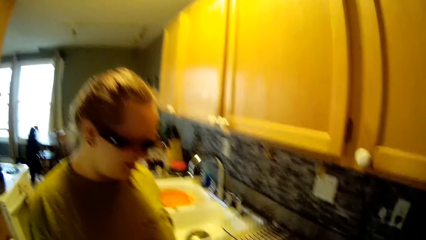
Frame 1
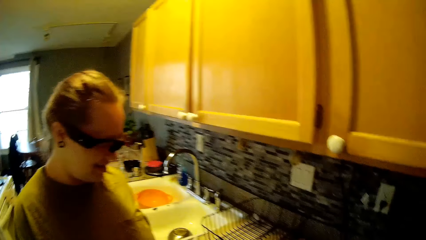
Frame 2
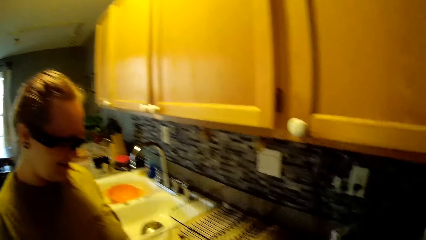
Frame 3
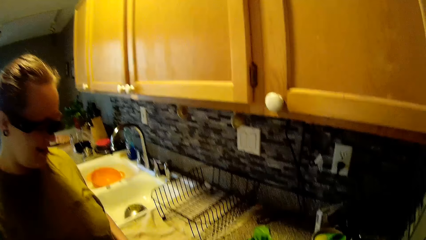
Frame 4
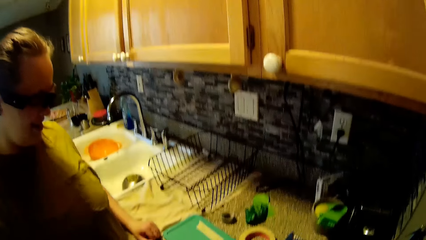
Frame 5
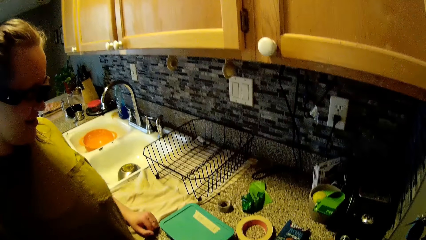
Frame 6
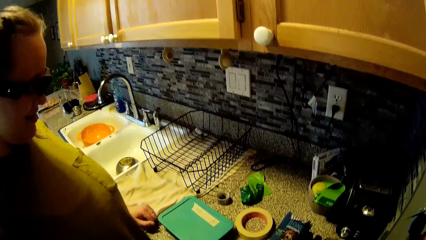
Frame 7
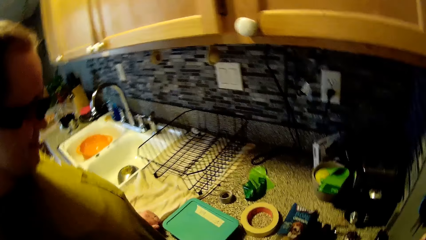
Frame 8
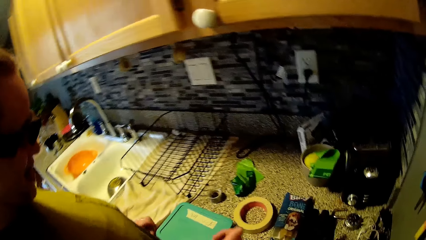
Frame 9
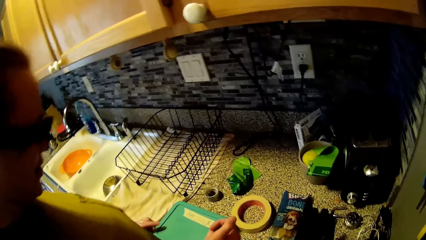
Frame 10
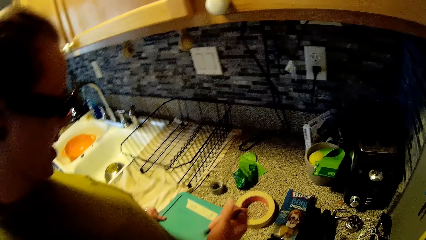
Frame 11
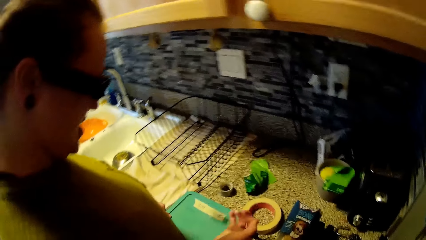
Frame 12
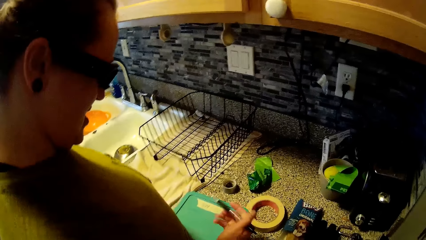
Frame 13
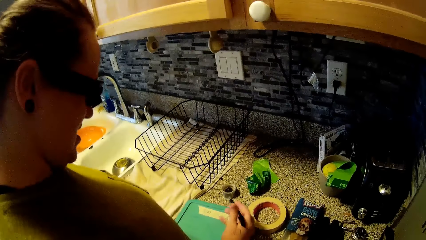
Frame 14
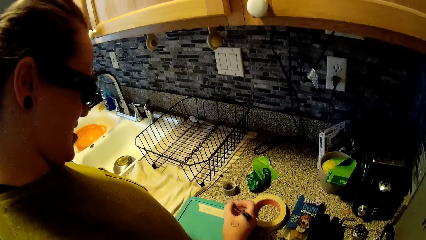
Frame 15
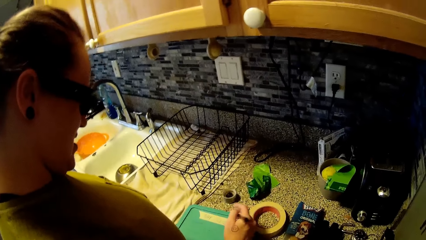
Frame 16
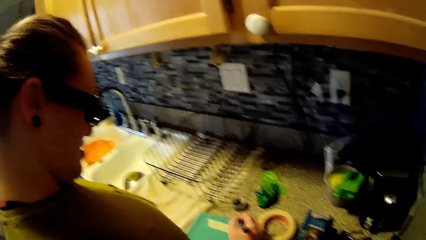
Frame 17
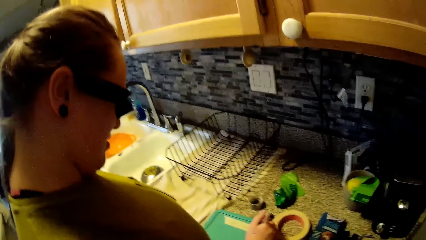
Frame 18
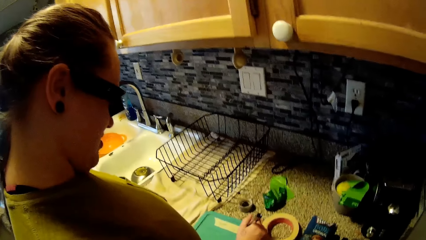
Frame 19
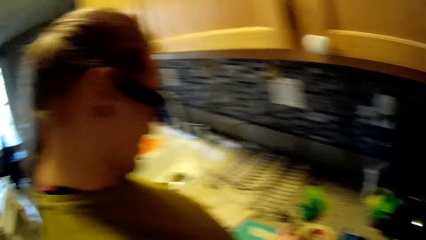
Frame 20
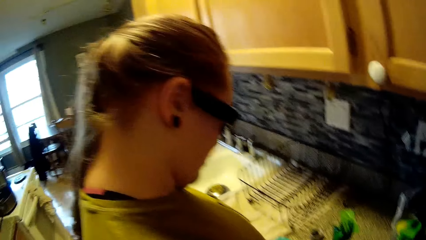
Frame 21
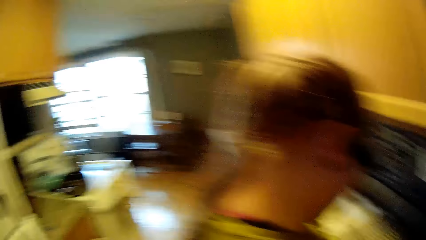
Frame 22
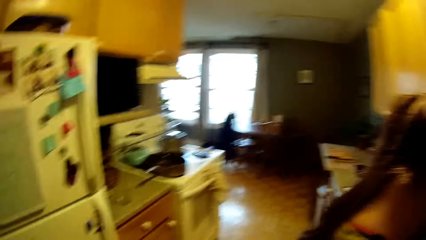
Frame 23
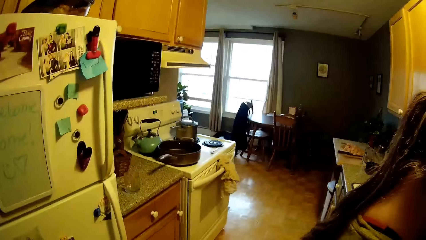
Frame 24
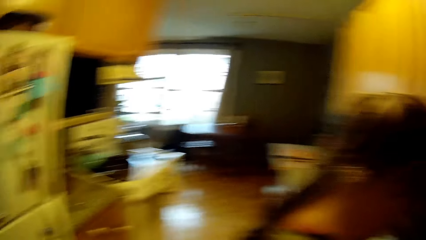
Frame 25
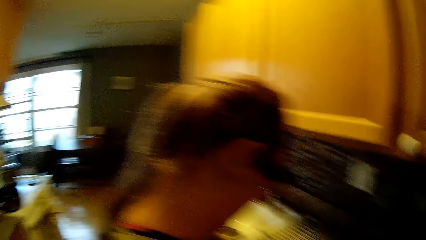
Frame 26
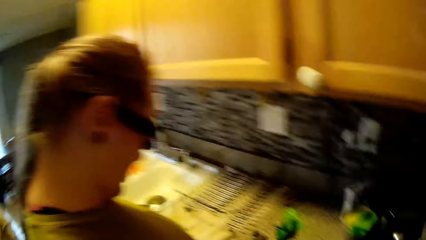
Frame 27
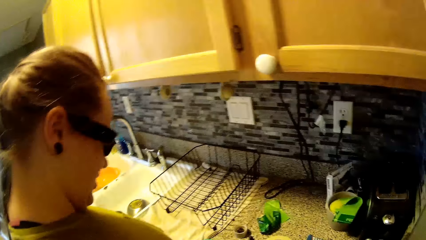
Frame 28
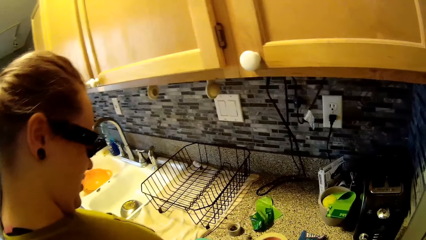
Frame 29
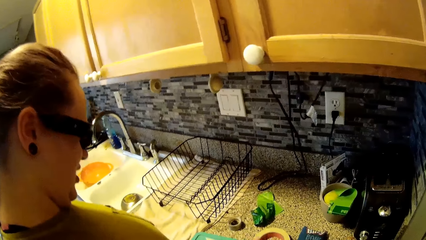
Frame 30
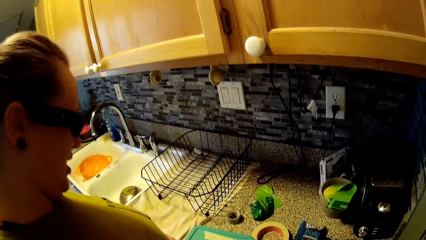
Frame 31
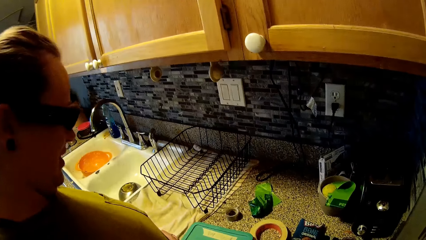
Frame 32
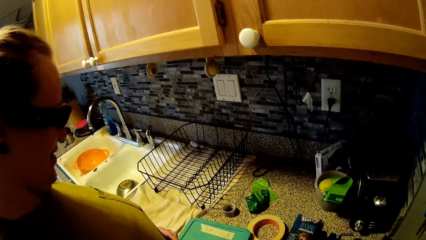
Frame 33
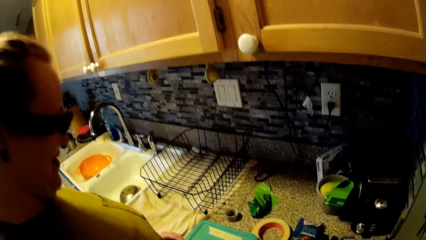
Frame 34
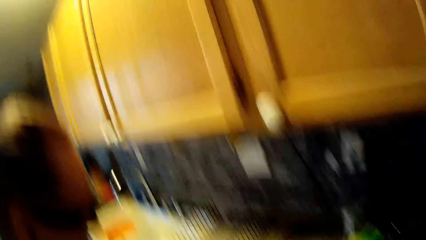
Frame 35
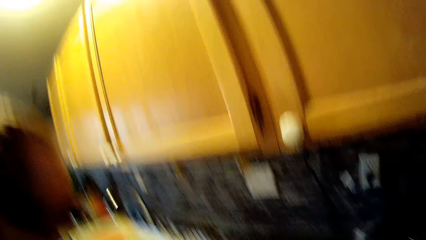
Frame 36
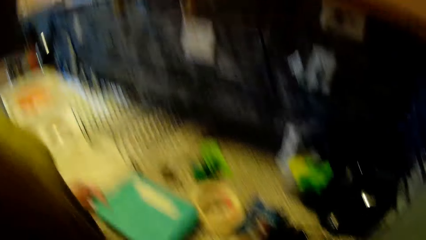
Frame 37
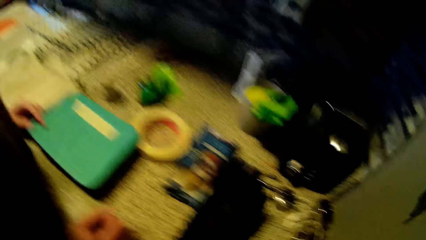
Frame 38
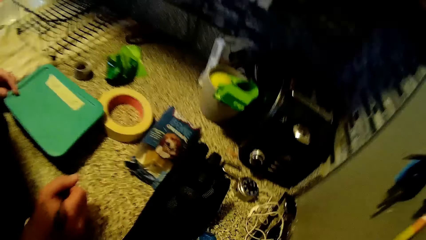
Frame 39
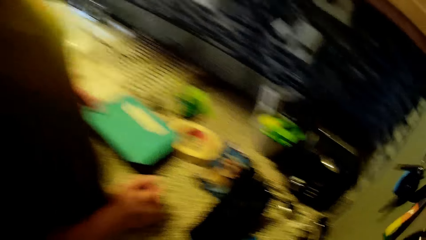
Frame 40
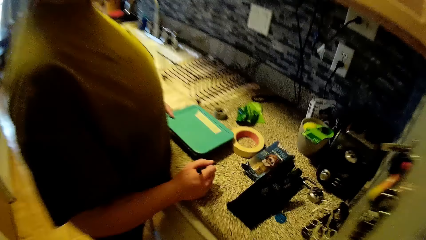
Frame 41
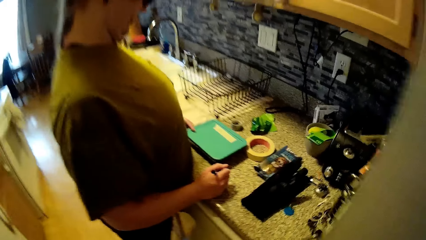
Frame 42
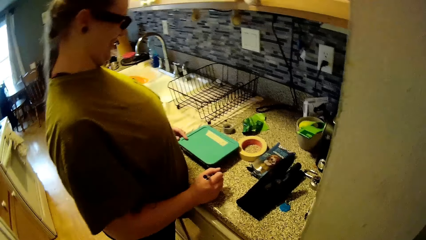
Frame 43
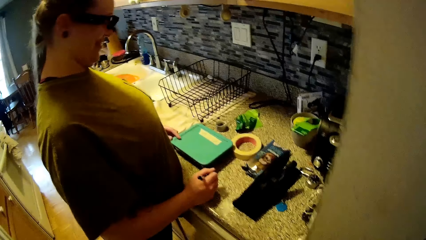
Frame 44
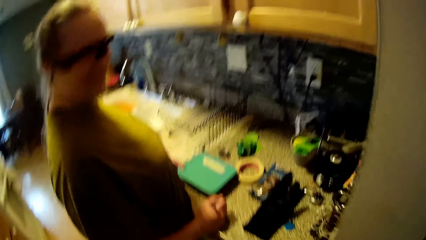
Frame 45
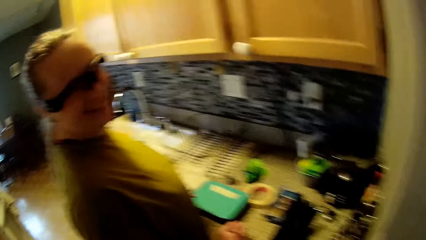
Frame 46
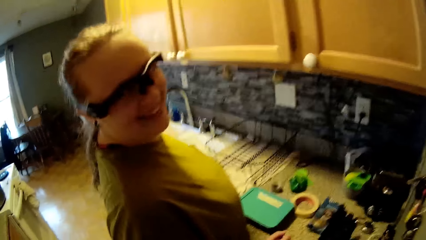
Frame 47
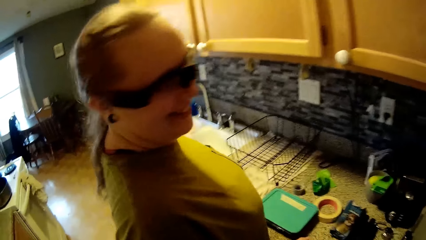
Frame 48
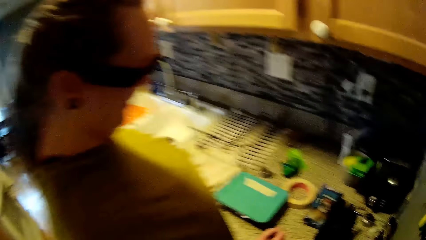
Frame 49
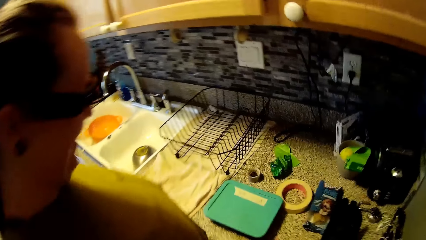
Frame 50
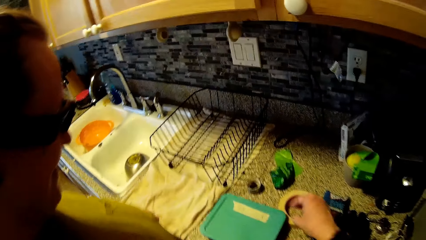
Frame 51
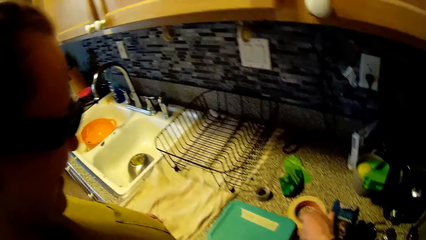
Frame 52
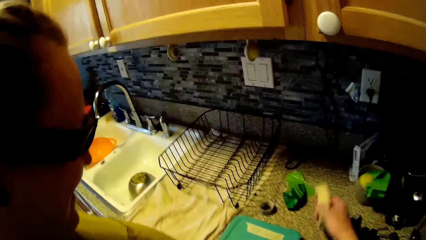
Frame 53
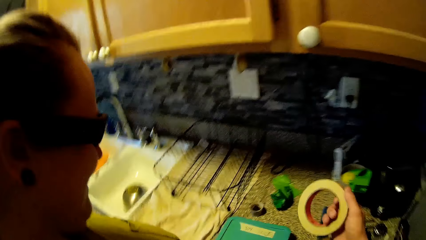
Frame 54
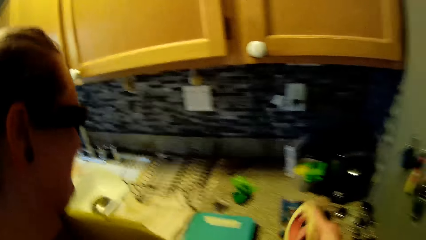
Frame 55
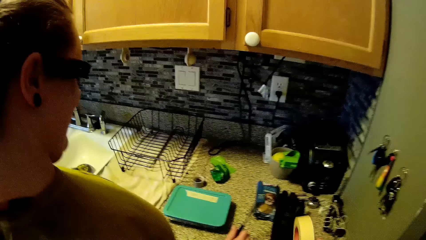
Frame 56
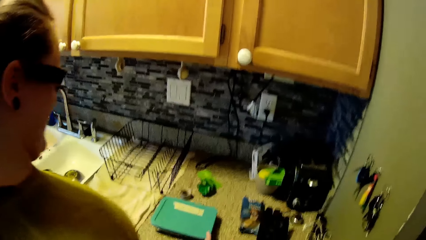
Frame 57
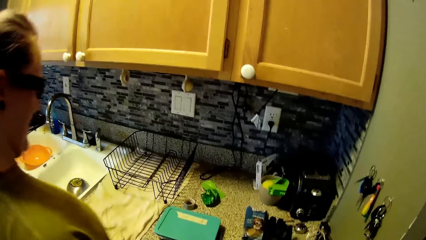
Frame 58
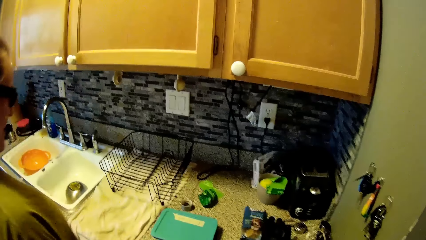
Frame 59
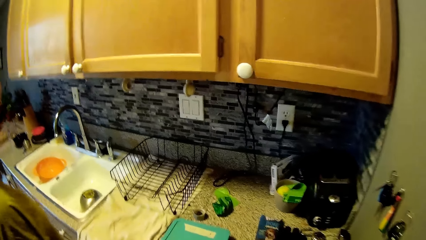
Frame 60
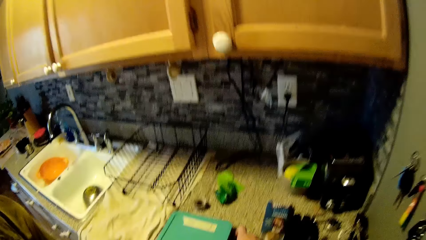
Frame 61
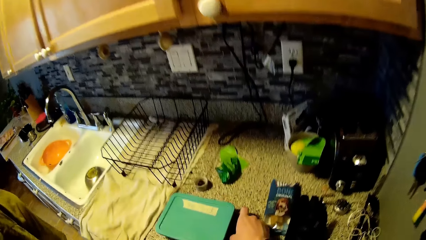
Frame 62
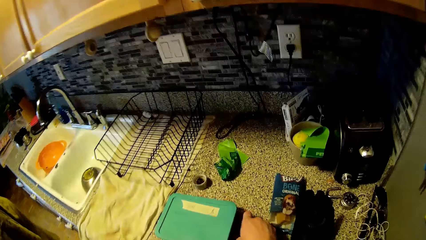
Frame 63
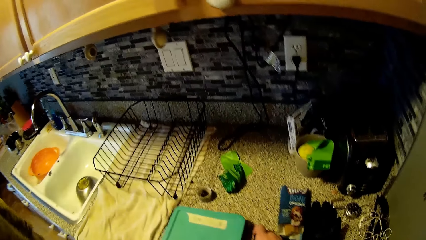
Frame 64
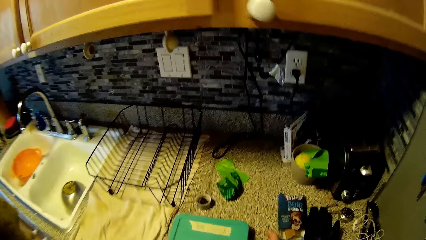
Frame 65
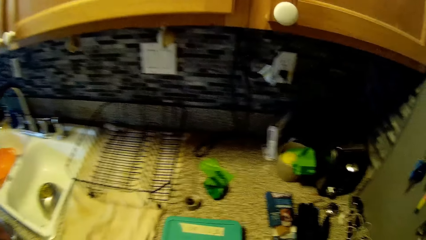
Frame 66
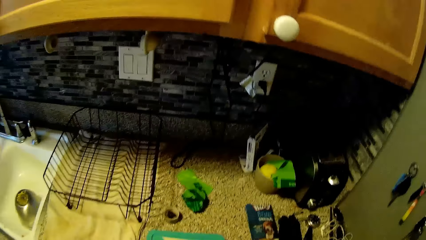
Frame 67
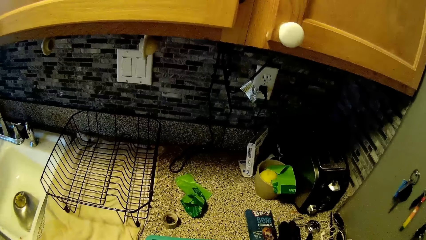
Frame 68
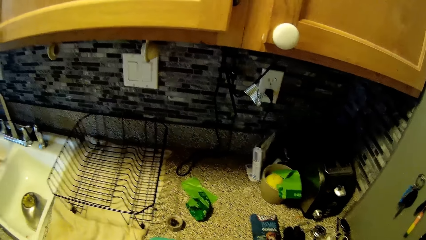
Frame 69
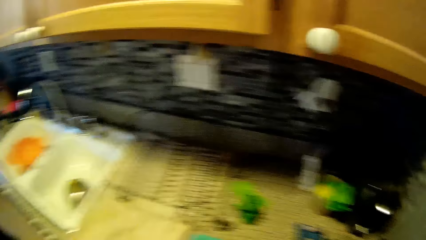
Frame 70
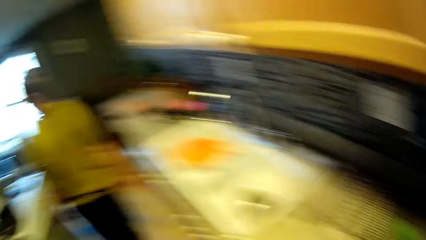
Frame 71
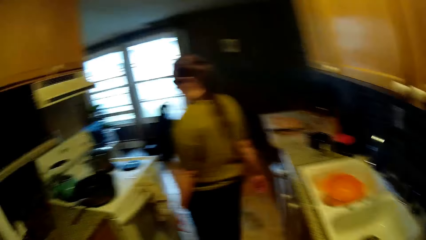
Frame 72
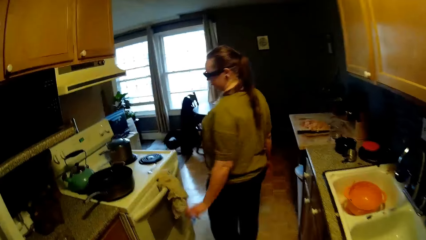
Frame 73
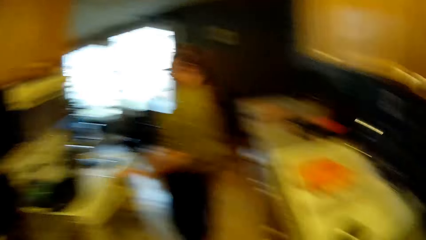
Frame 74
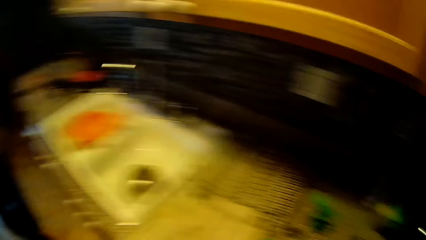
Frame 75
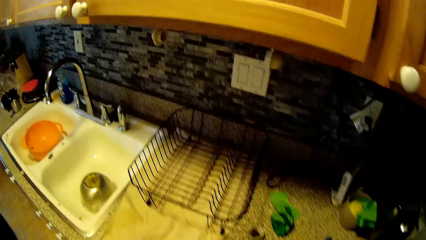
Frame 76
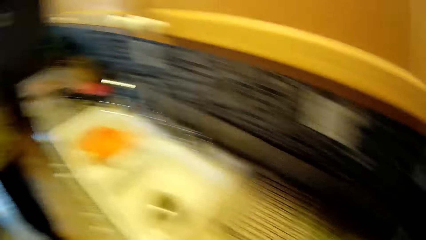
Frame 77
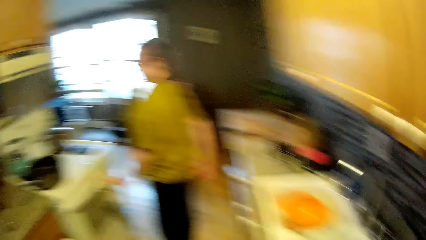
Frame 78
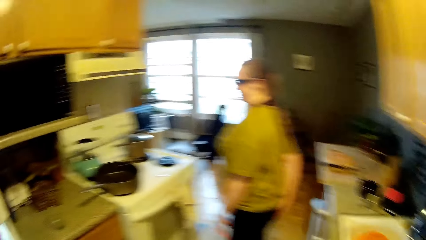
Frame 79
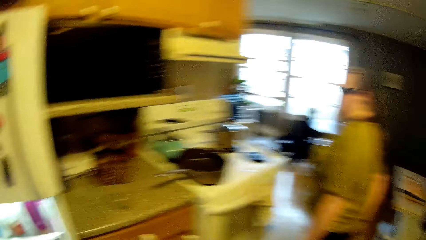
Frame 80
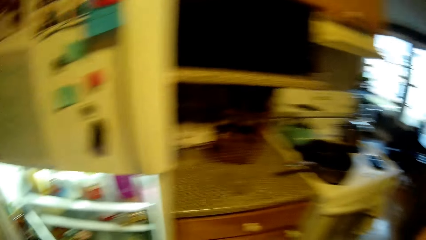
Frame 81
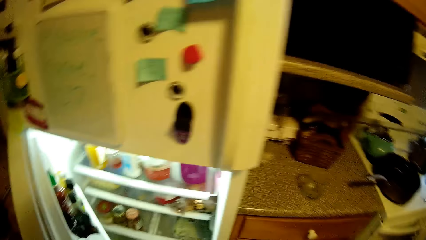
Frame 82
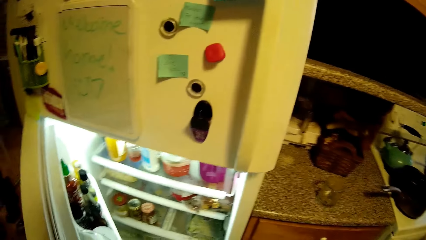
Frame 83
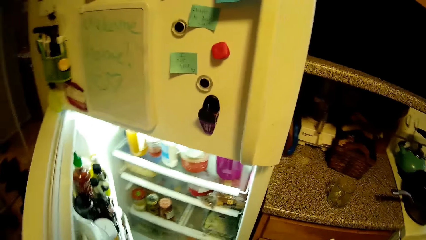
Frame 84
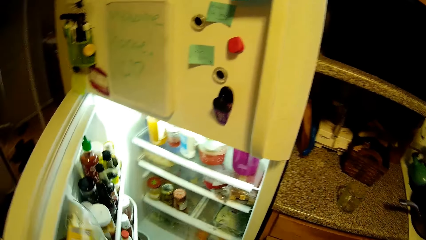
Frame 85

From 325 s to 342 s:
A woman writes on the paper tape with the pen in her right hand. The woman converses with the camera wearer. The camera wearer picks up the paper tape from the countertop with his right hand. The woman places the pen in her right hand on the countertop. The woman walks around. The camera wearer holds the pen on the countertop with his right hand.
